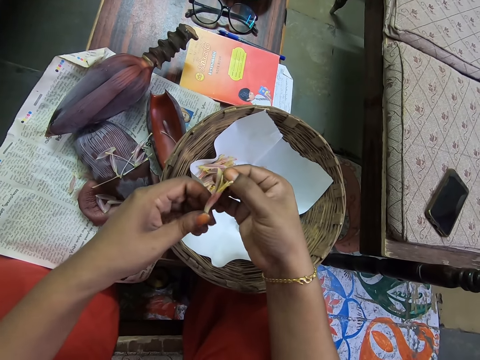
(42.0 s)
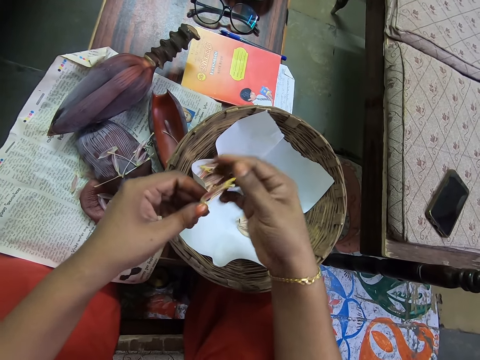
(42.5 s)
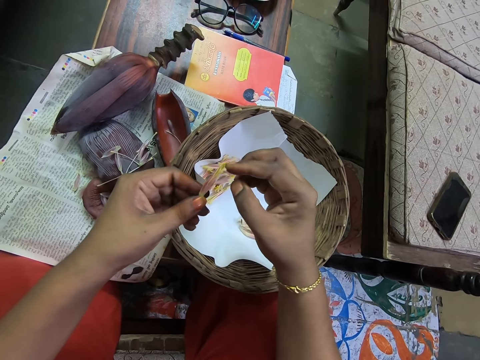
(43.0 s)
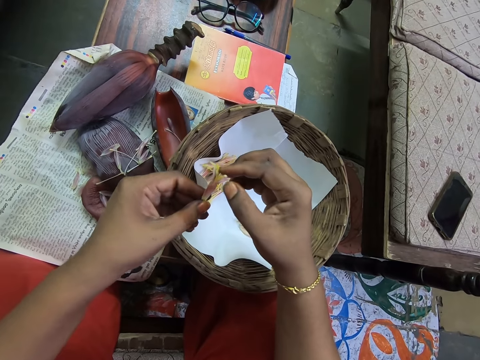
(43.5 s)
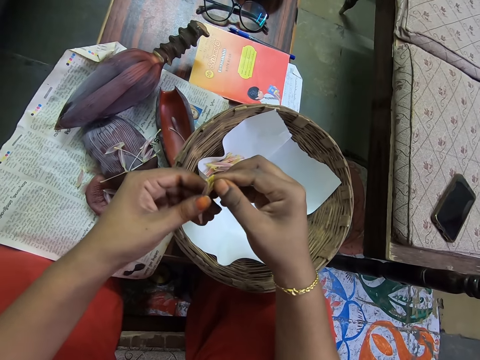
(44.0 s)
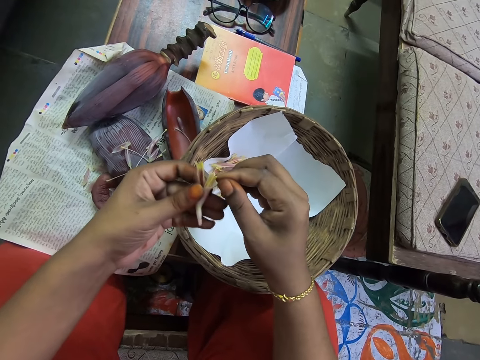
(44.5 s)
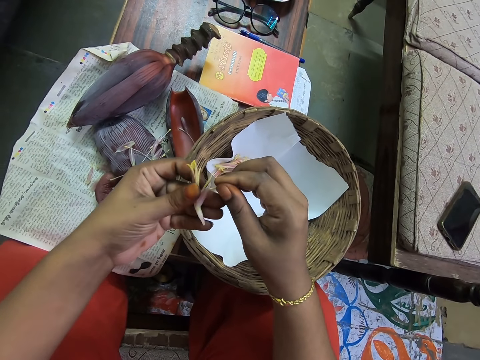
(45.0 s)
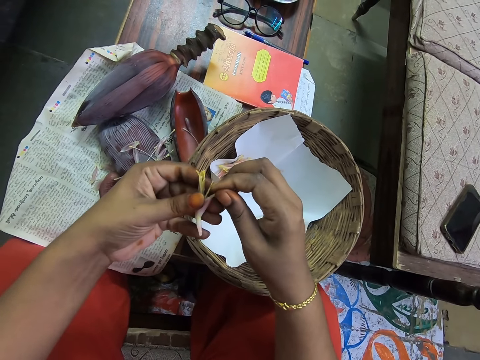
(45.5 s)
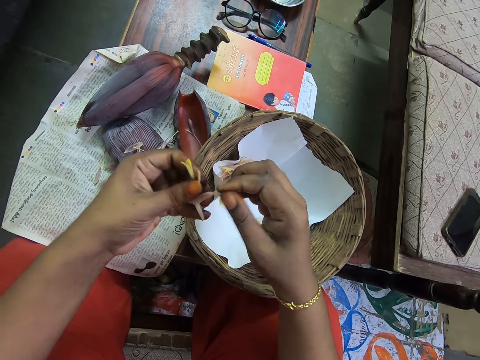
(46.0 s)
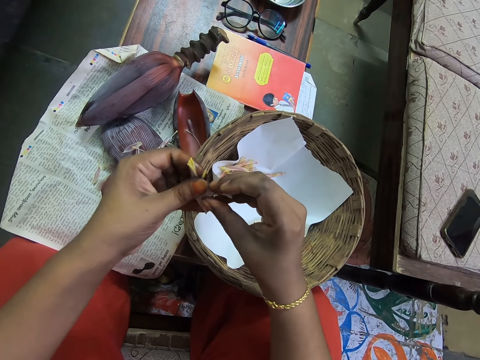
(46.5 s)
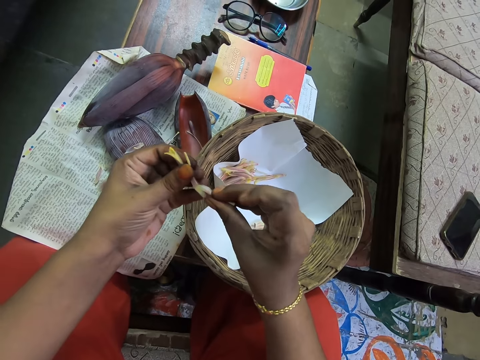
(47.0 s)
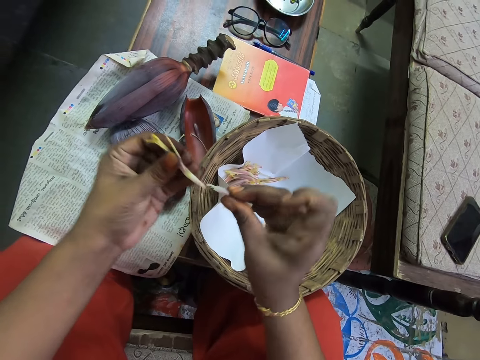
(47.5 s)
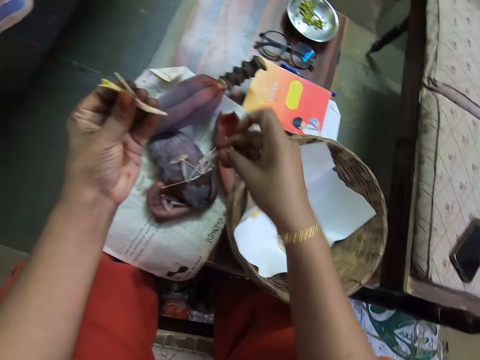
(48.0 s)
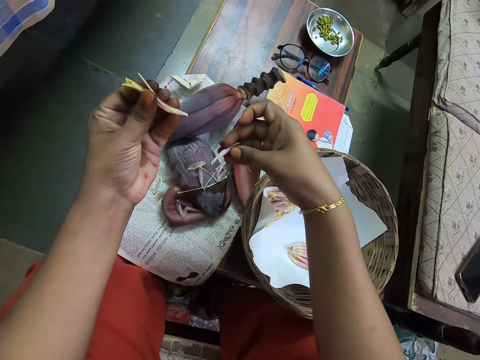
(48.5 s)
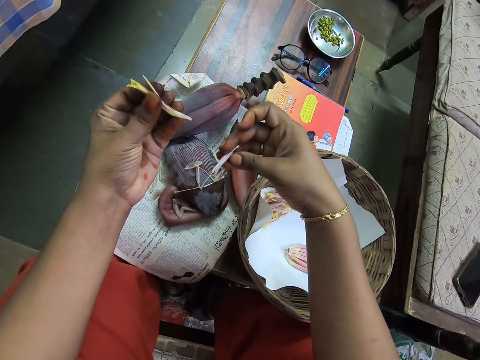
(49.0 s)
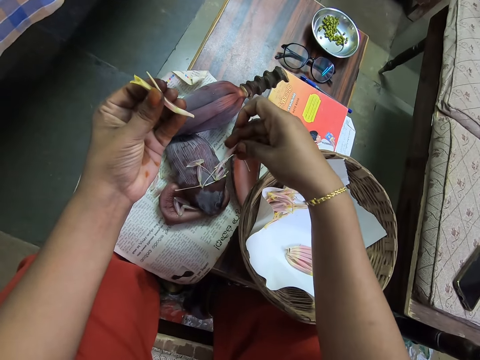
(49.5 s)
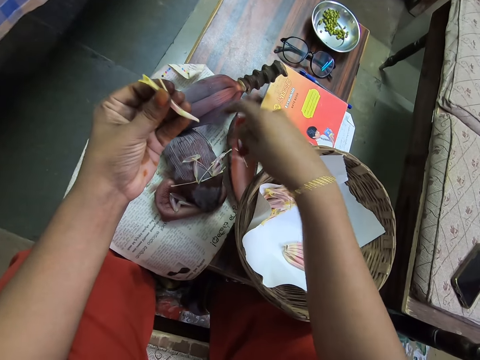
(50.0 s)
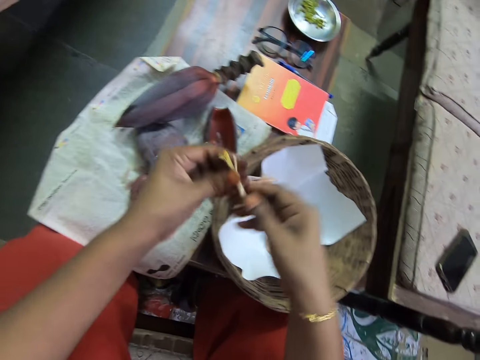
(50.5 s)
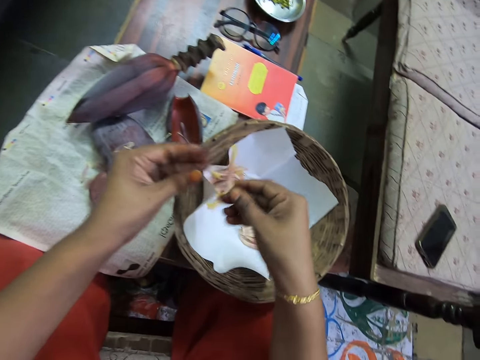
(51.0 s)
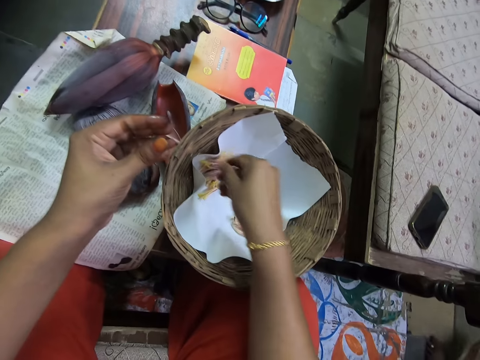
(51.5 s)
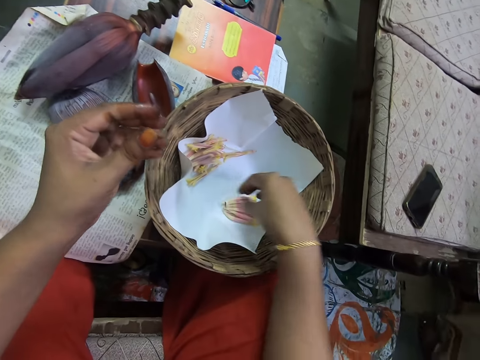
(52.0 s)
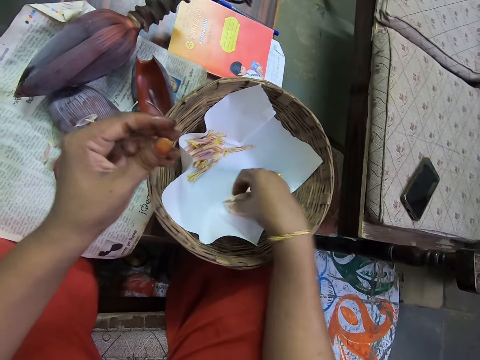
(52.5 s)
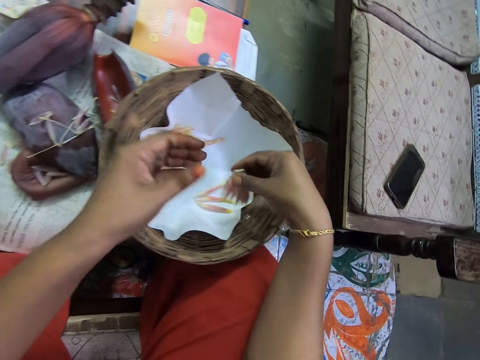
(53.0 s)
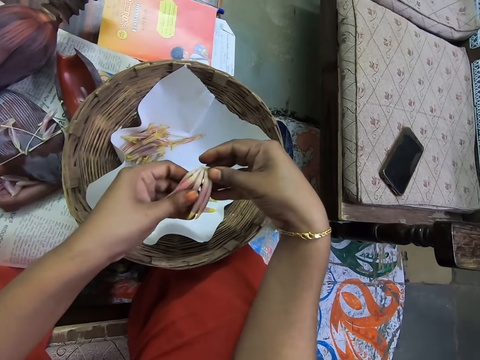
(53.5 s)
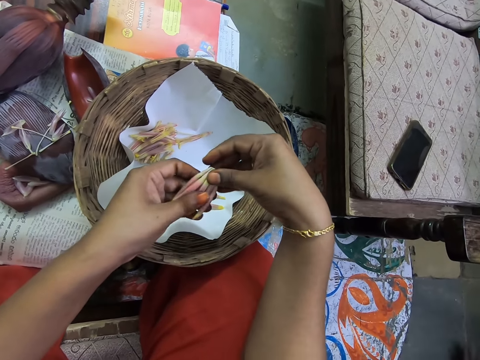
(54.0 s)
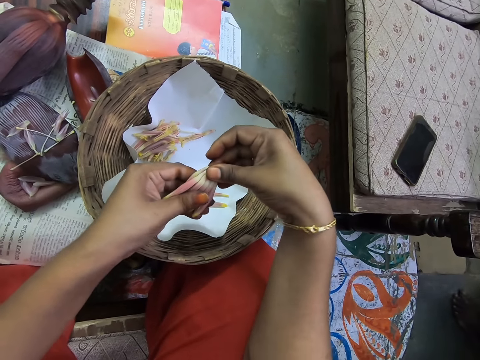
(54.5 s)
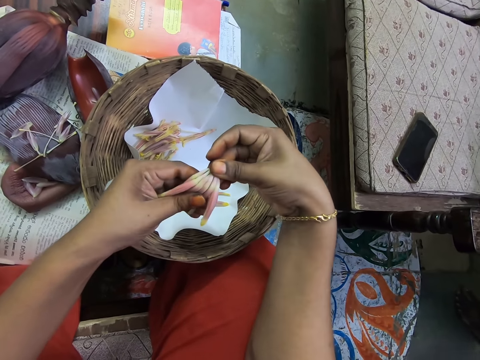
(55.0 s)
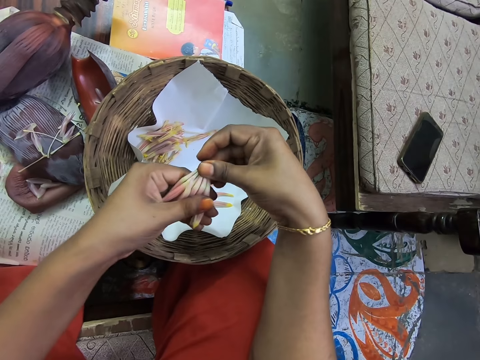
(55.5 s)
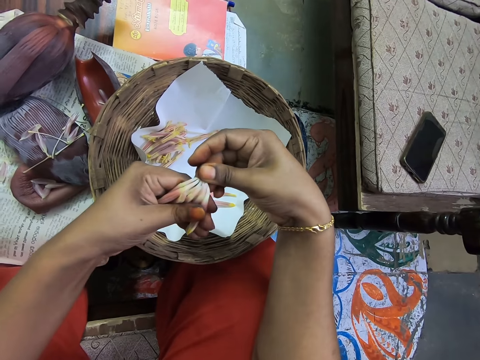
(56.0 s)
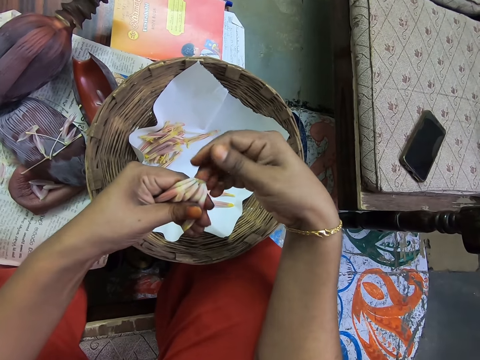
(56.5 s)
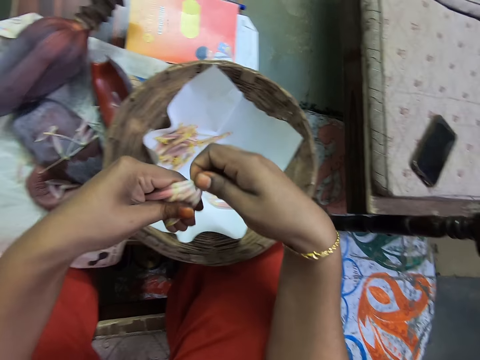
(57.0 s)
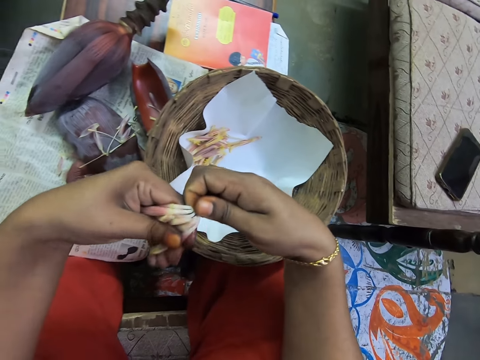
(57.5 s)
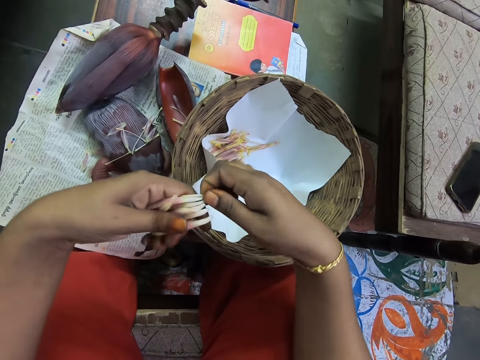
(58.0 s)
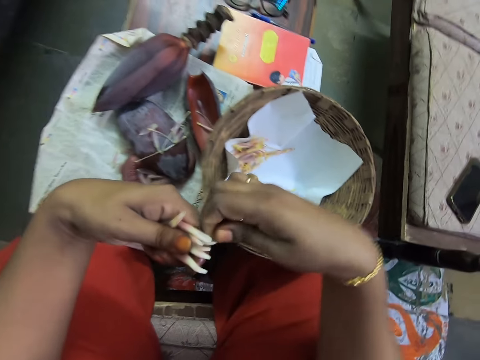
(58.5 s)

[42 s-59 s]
The camera wearer removes a flower or banana peel on the male flower or banana flower. They put the banana peel on the magazine, put the banana flower on the woven basket, and pick the banana flower. They peel the banana flower.

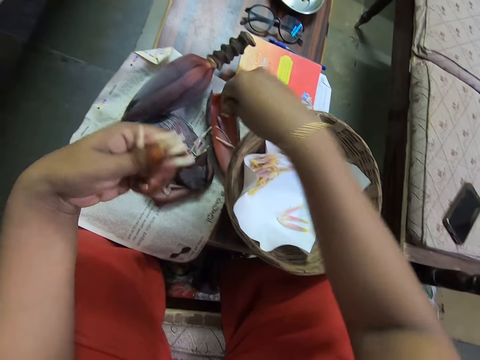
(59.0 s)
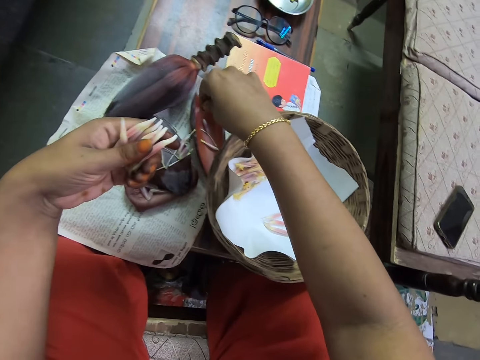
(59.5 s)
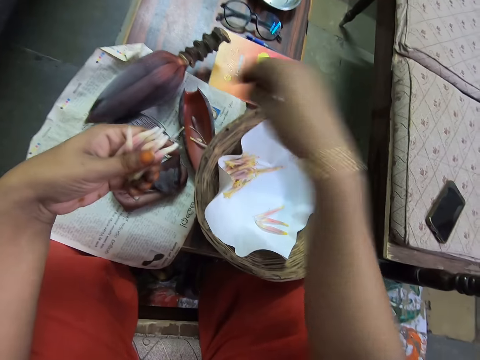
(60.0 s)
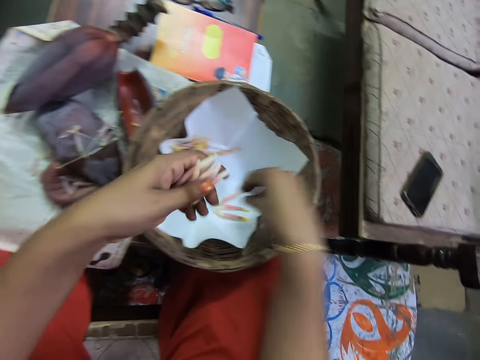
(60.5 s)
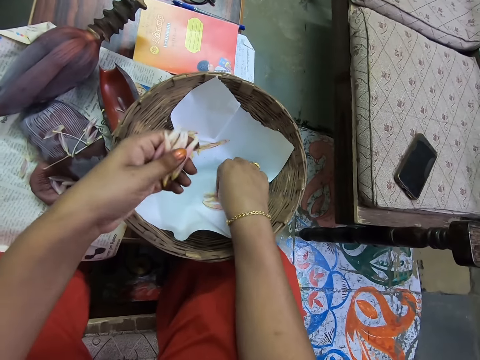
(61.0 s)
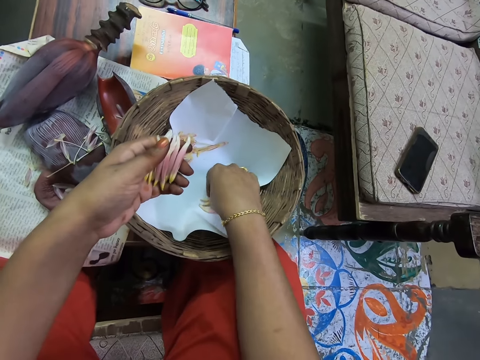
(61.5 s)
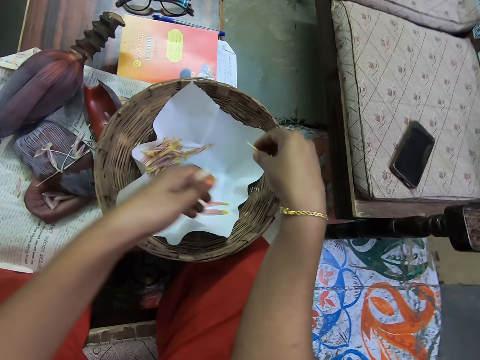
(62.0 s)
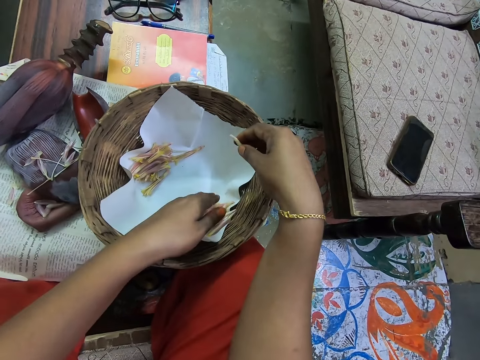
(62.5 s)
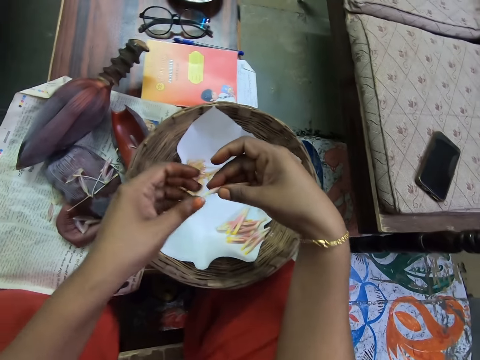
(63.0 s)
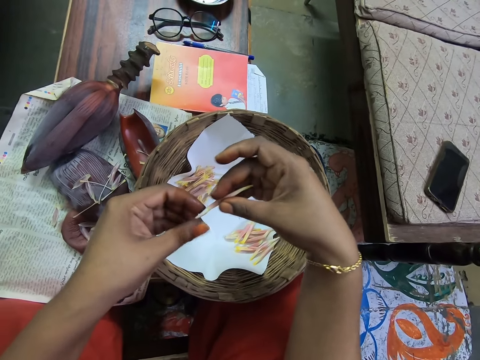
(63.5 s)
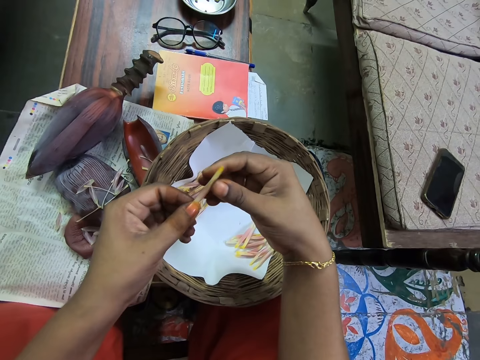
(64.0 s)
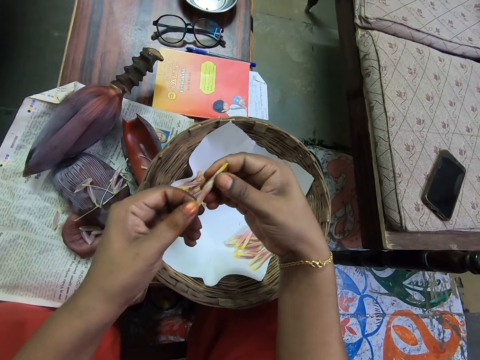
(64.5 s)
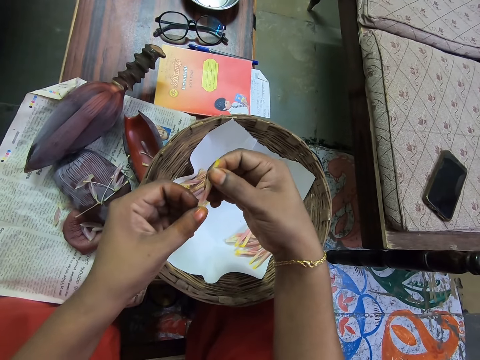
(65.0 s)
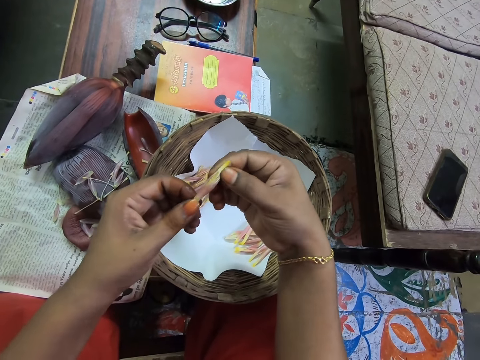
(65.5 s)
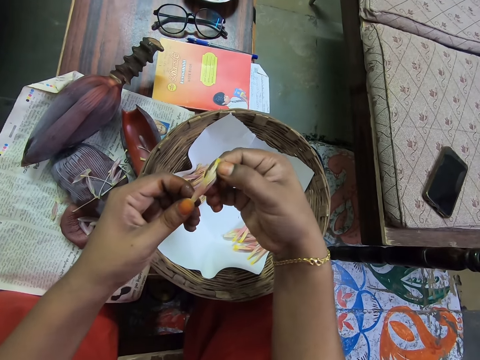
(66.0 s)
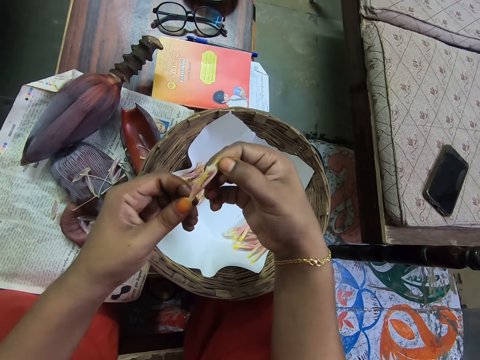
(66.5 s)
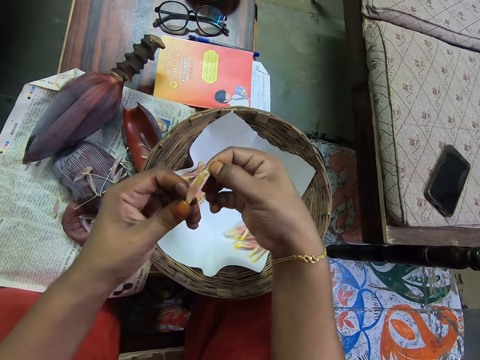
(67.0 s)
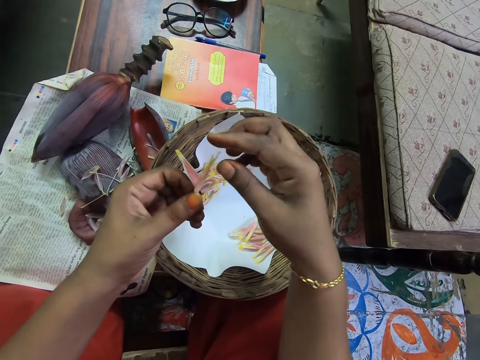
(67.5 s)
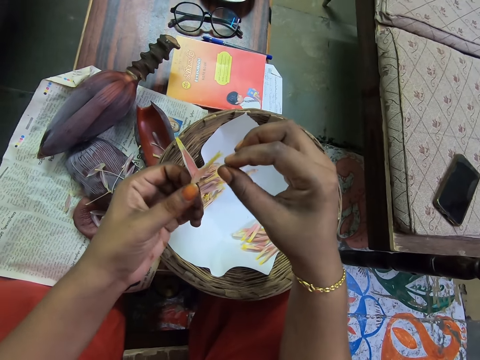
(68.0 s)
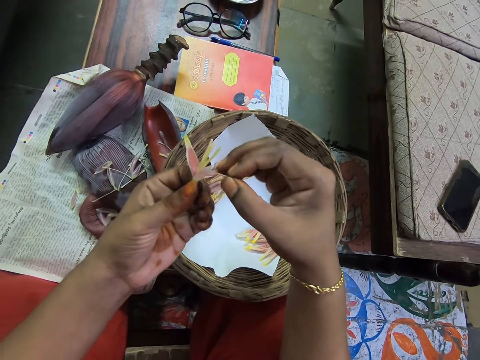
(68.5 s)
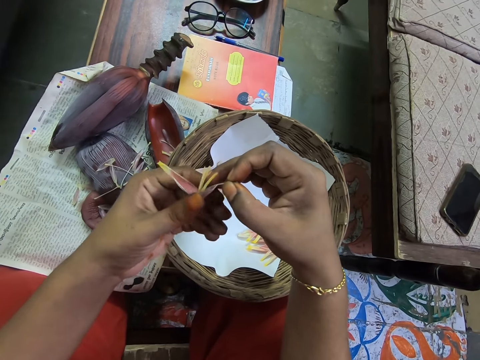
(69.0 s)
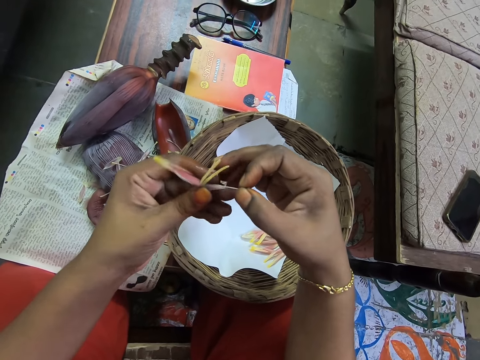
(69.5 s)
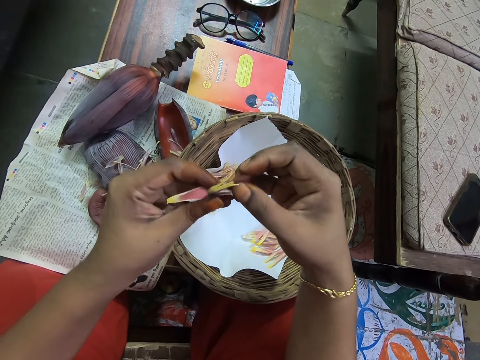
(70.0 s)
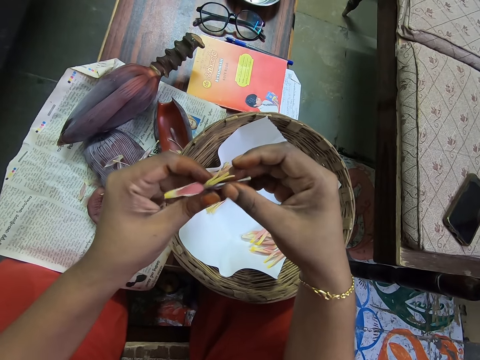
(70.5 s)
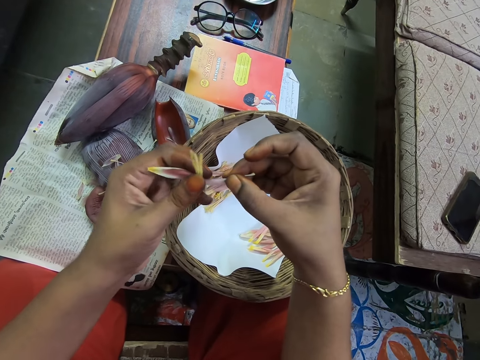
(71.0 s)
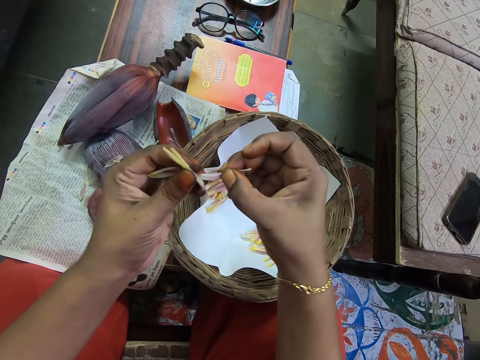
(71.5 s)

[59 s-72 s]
The camera wearer picks a male flower or banana flower. They put the banana flower on the woven basket and peel the banana flower. They remove a flower on the banana flower.
